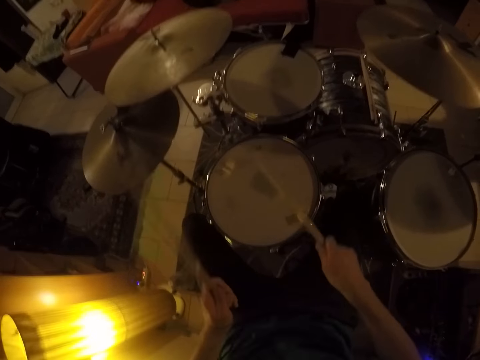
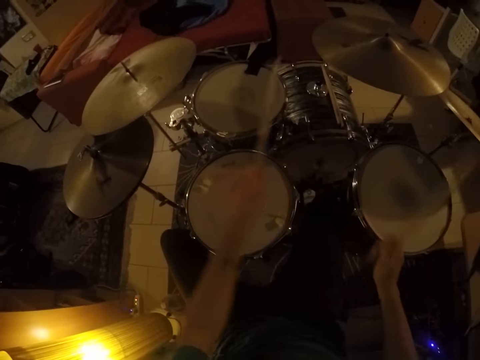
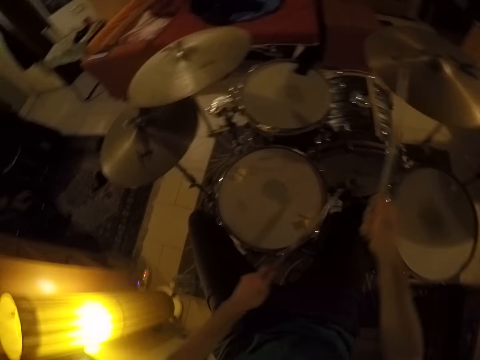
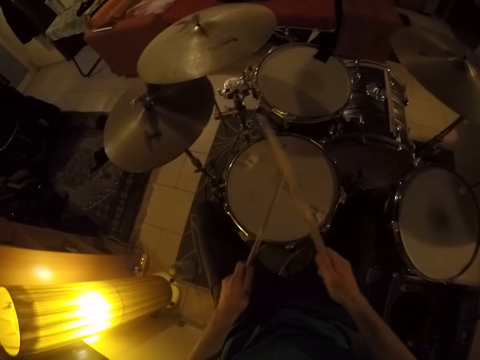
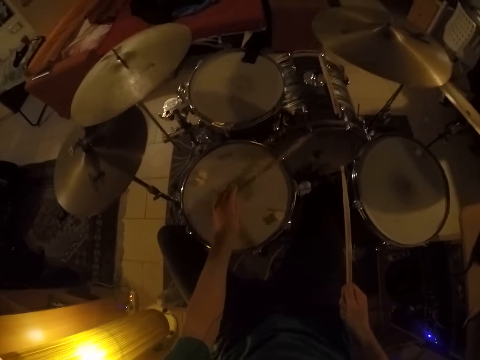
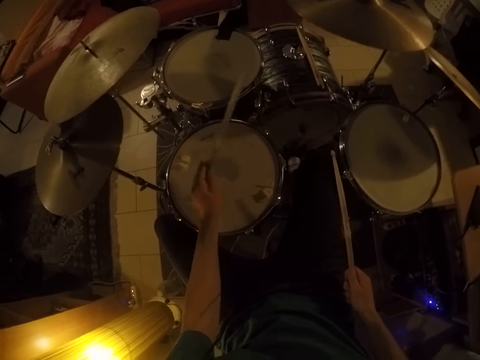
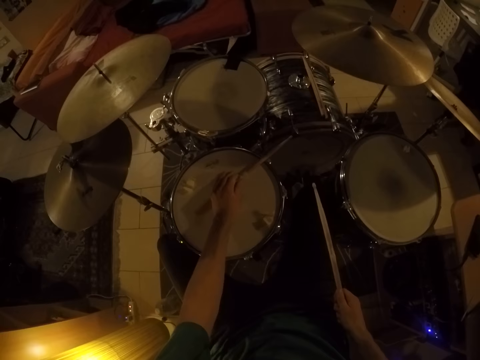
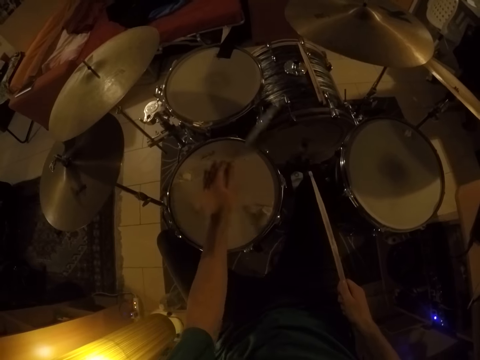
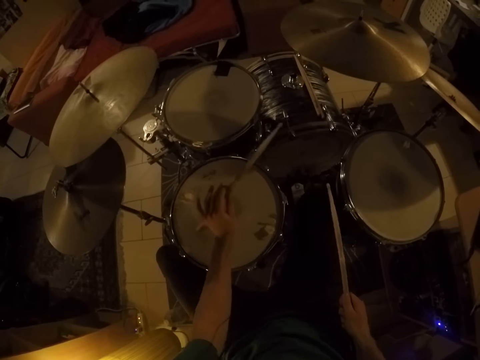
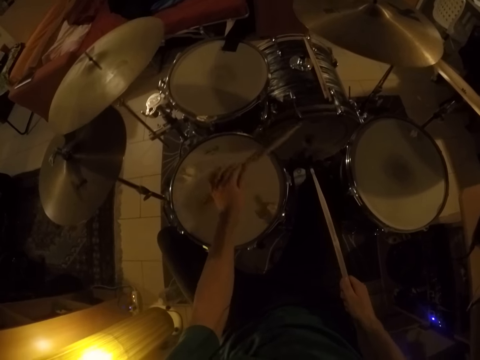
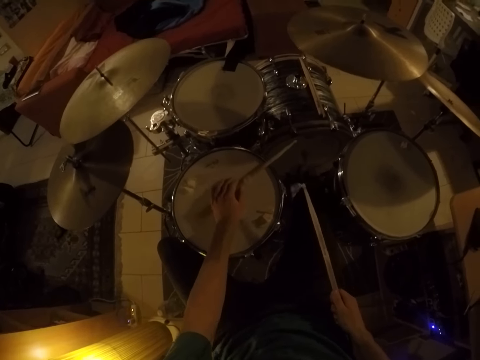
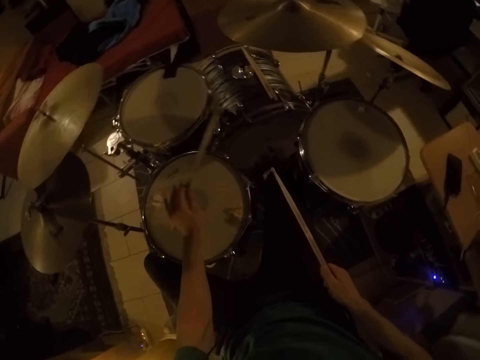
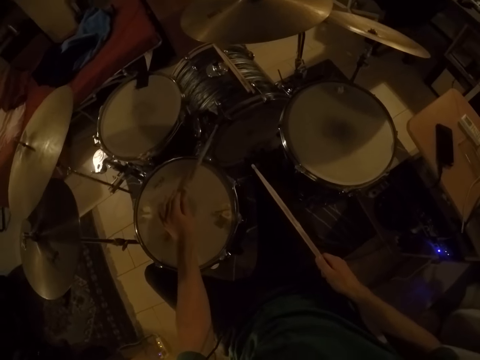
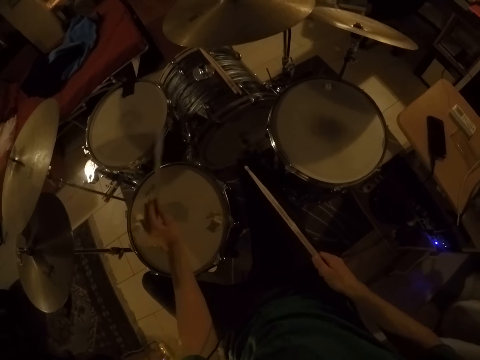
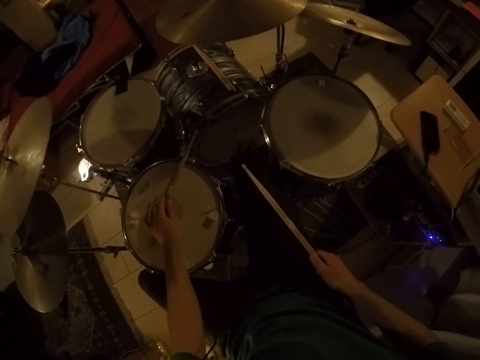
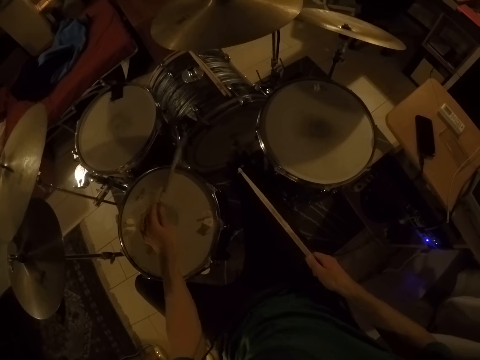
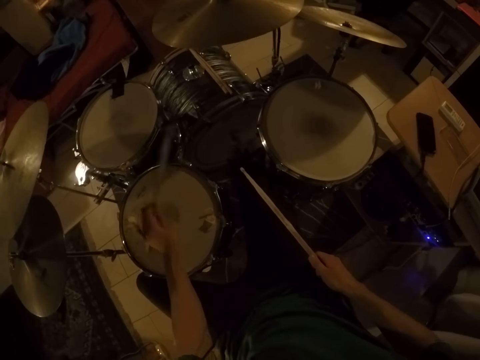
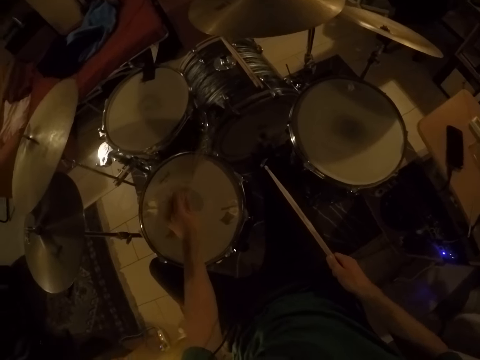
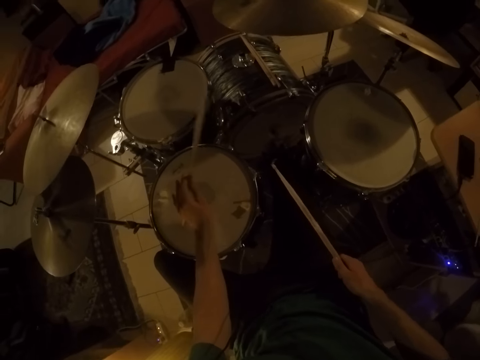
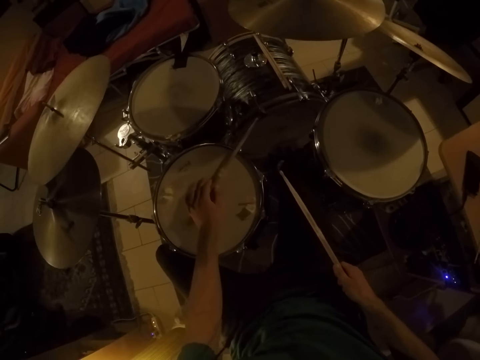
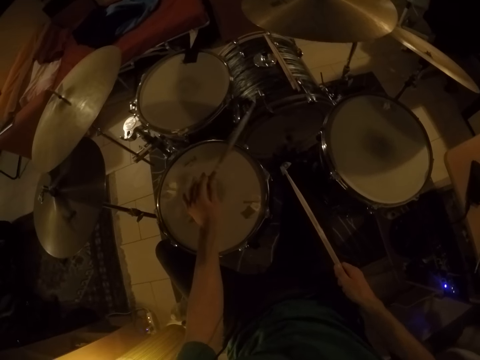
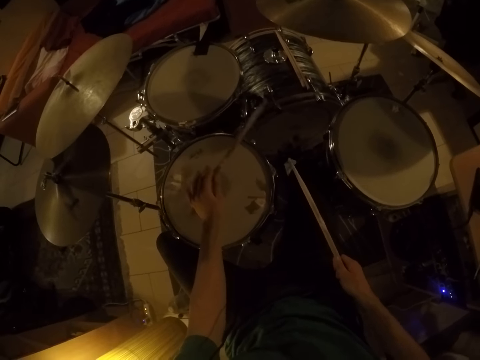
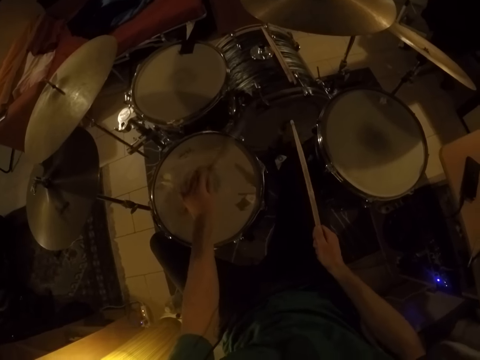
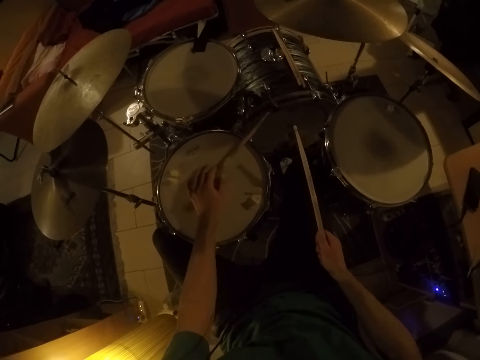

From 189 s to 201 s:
The camera wearer plays a drum set with the drum sticks in his hands. He beats the drum set. He beats it again.

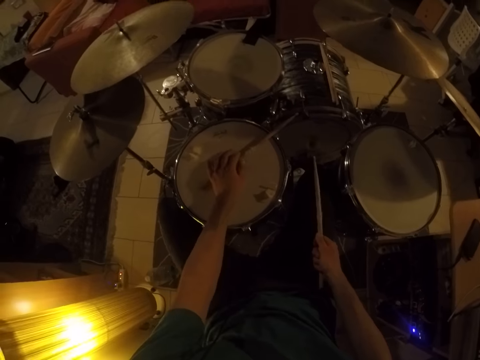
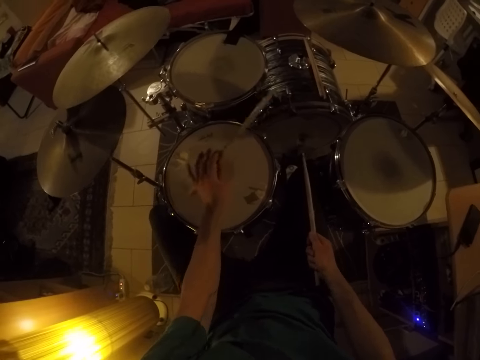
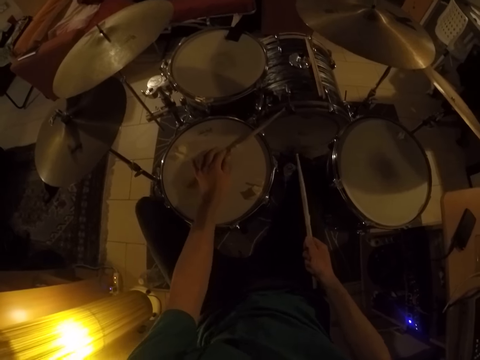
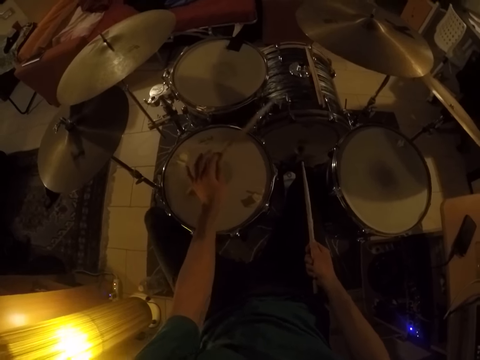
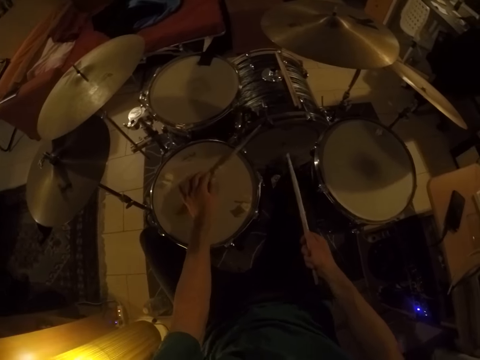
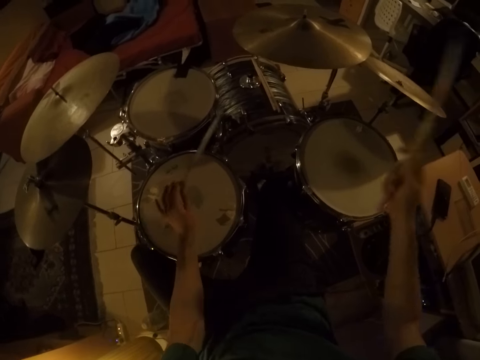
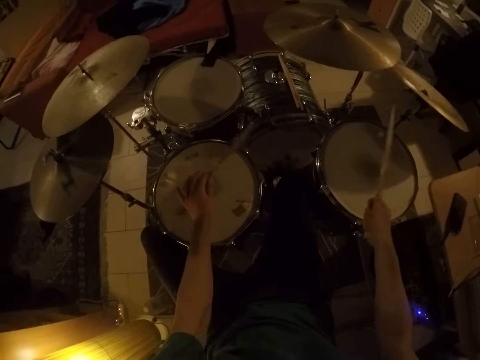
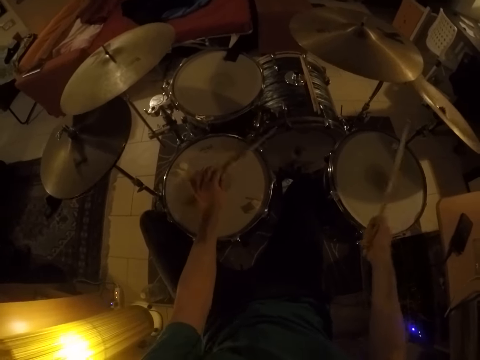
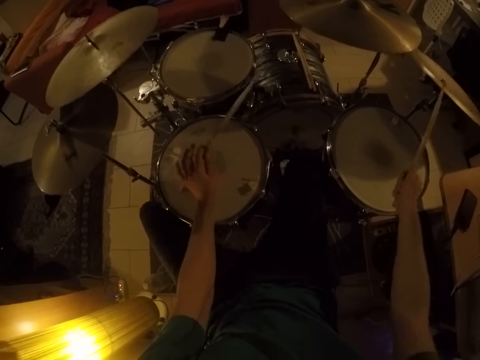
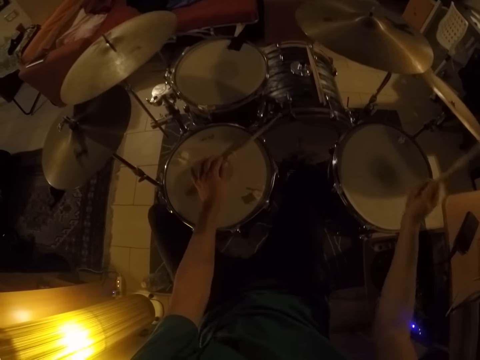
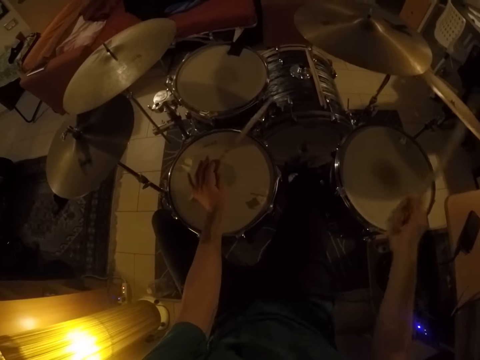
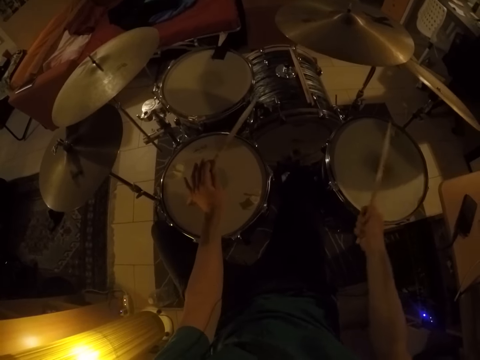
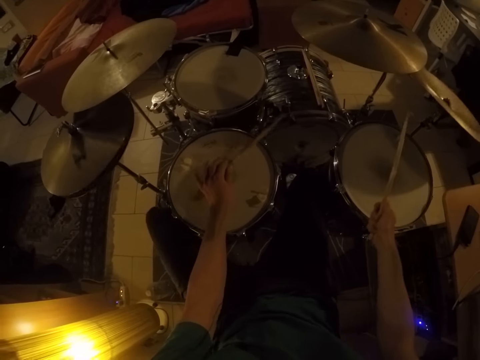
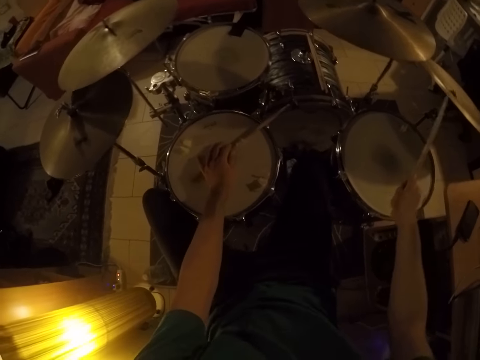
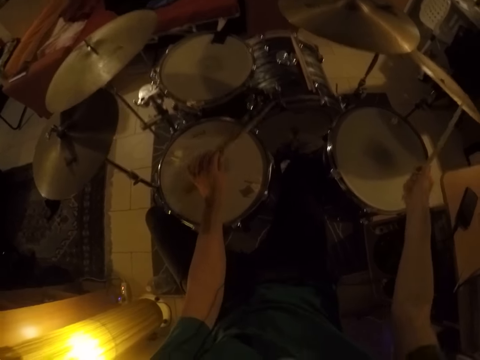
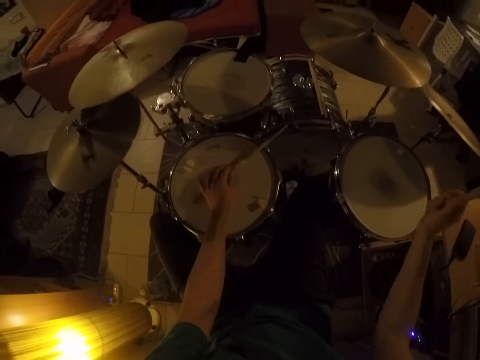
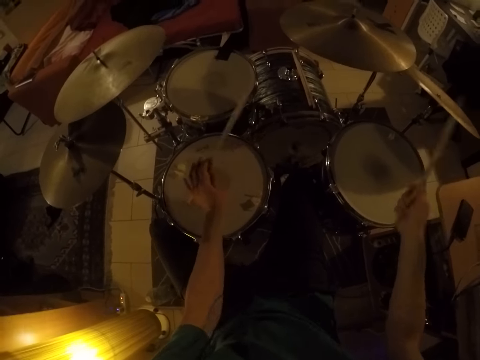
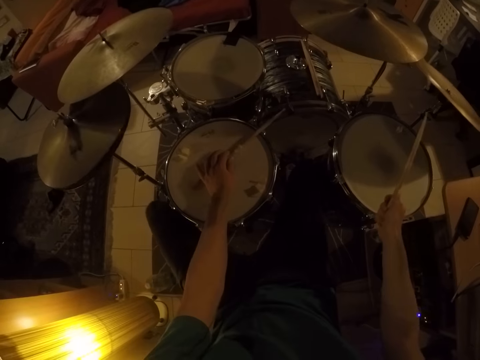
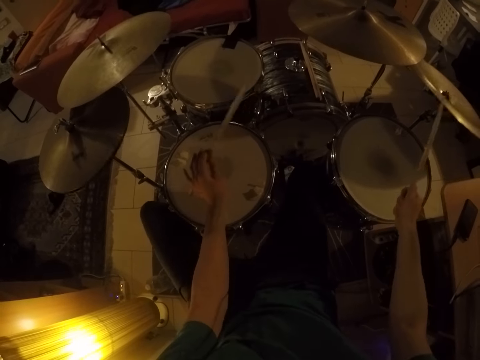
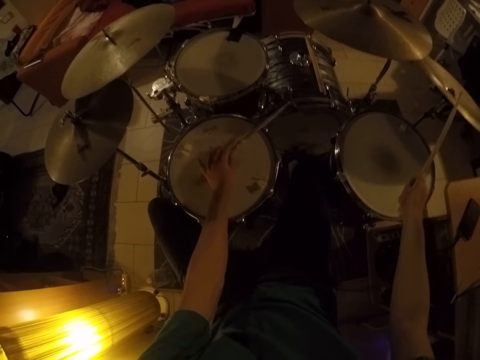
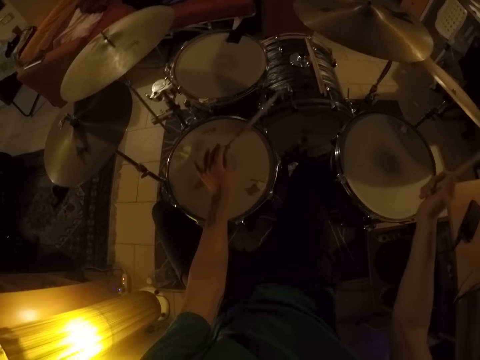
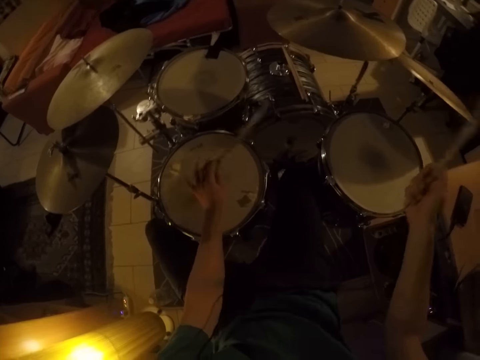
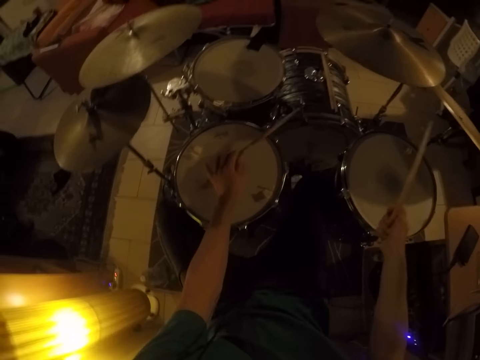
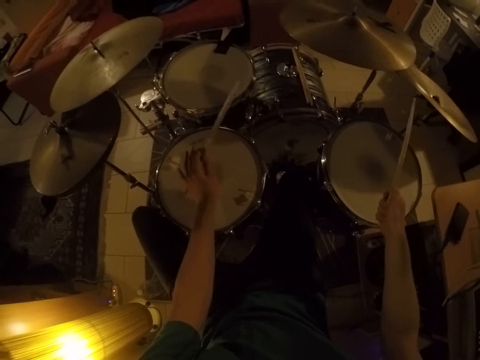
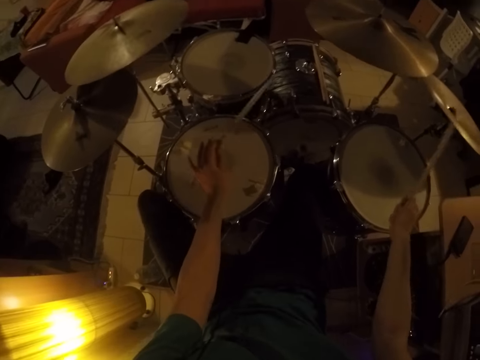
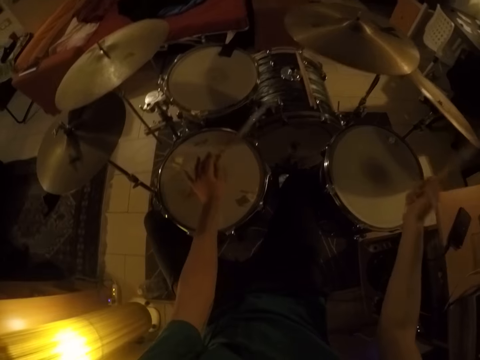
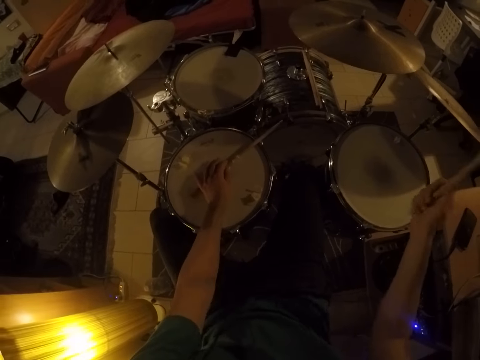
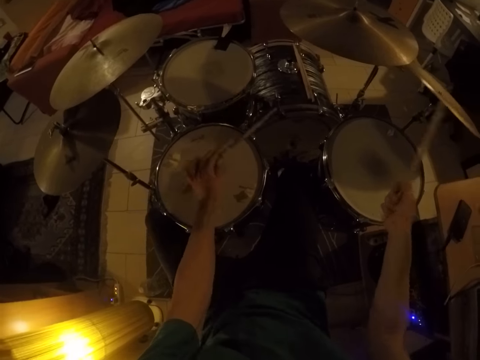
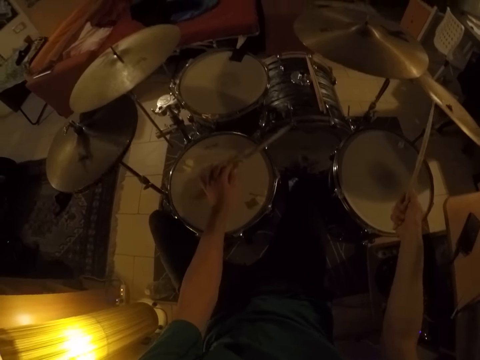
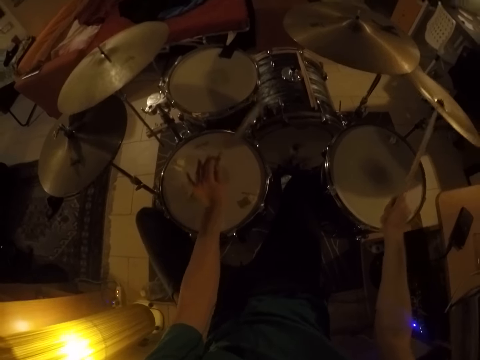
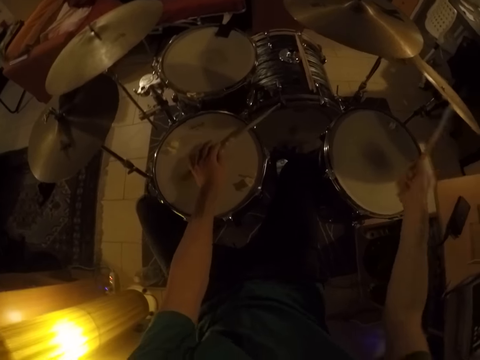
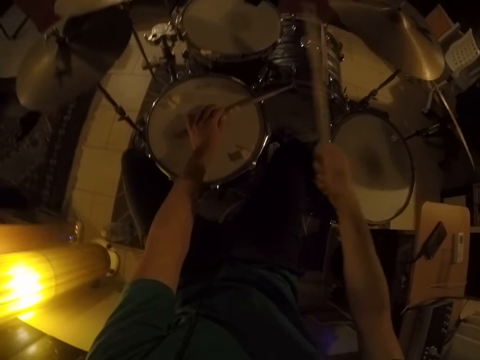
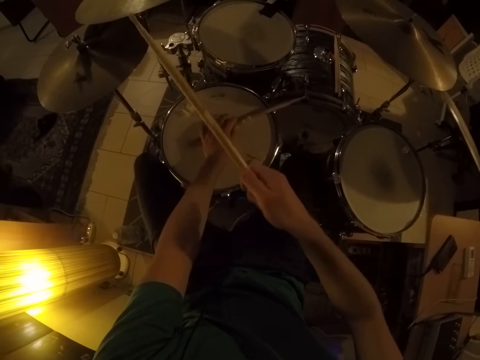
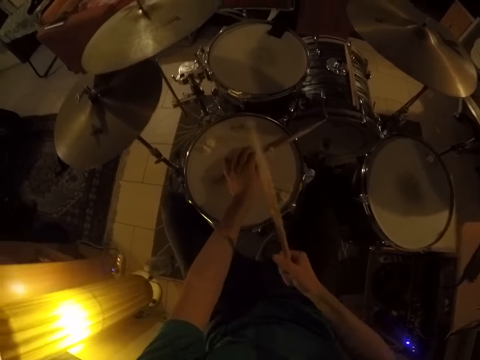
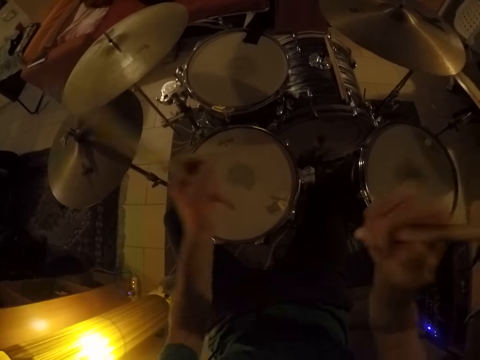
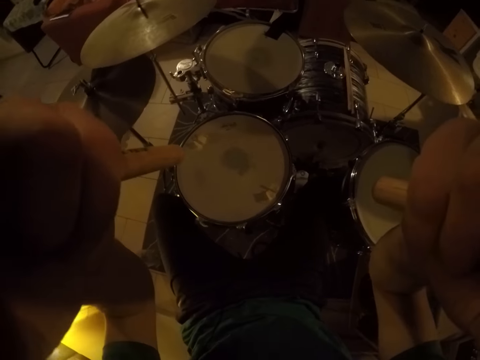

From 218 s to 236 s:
The camera wearer beats the drum set repeatedly.
